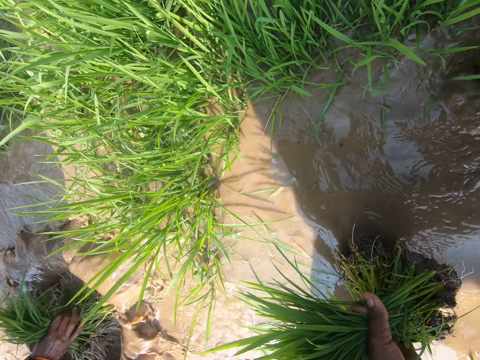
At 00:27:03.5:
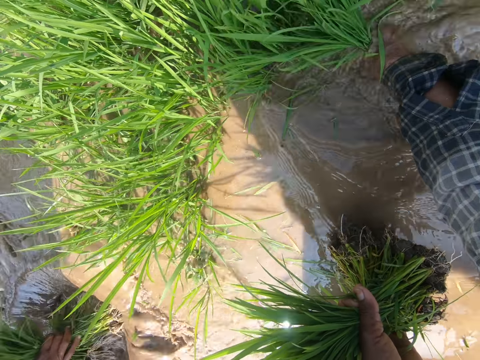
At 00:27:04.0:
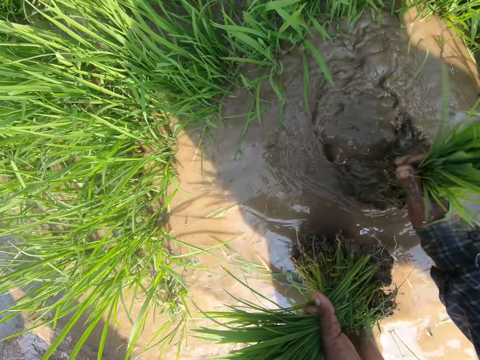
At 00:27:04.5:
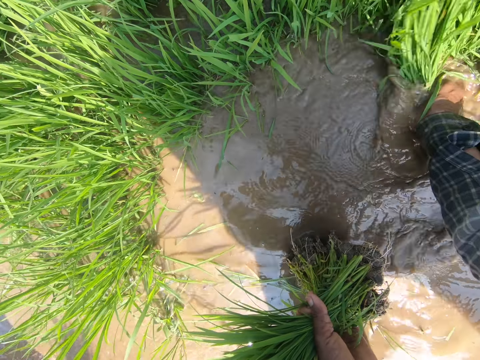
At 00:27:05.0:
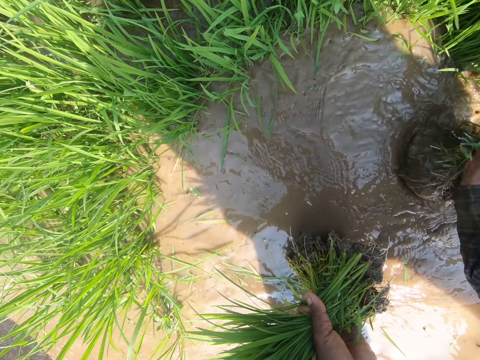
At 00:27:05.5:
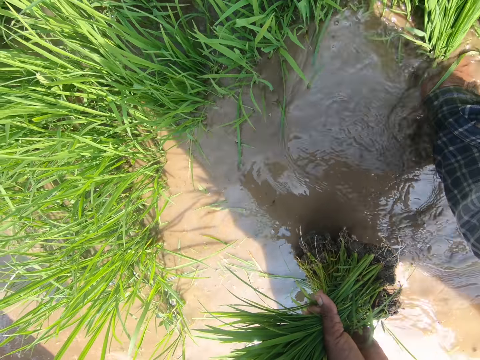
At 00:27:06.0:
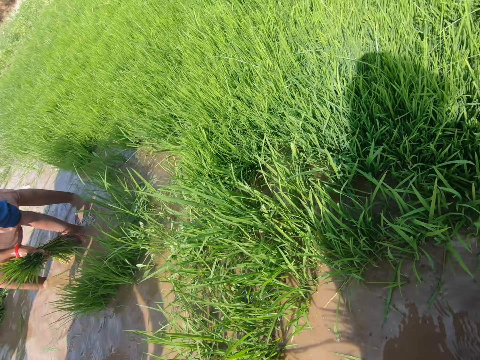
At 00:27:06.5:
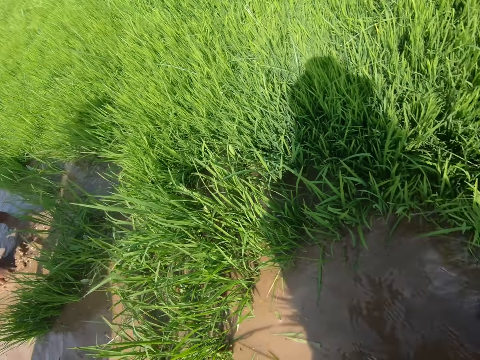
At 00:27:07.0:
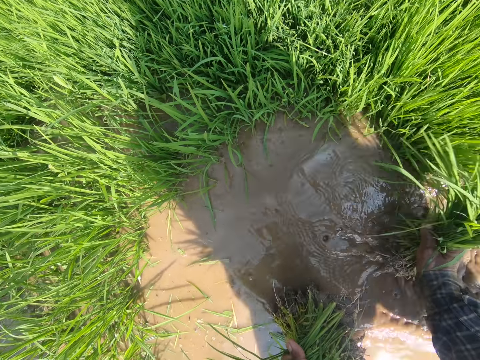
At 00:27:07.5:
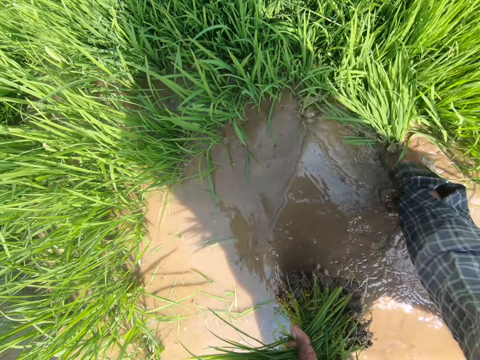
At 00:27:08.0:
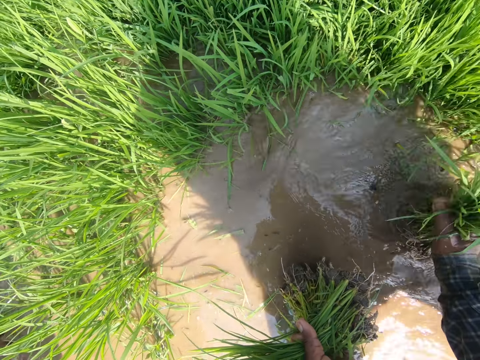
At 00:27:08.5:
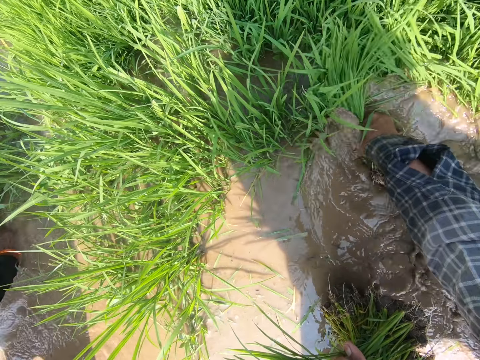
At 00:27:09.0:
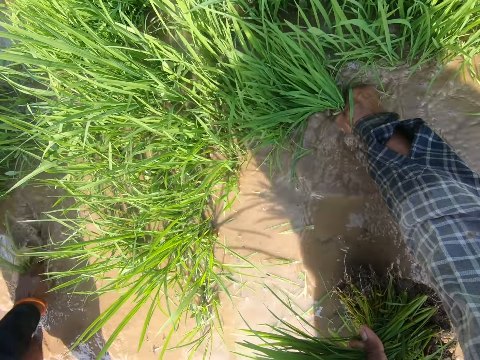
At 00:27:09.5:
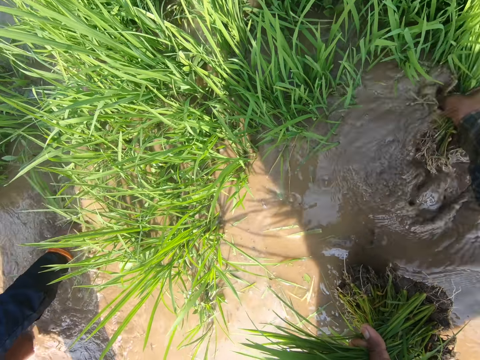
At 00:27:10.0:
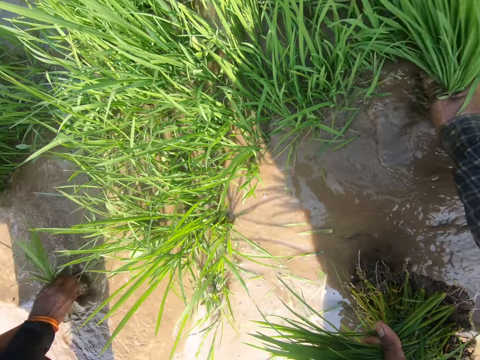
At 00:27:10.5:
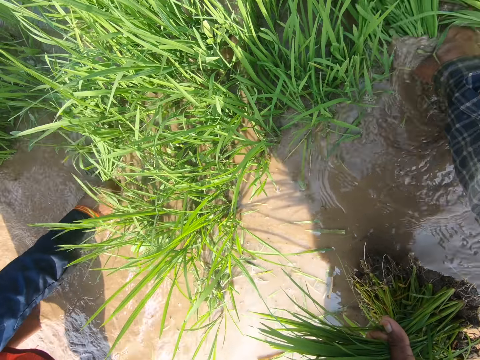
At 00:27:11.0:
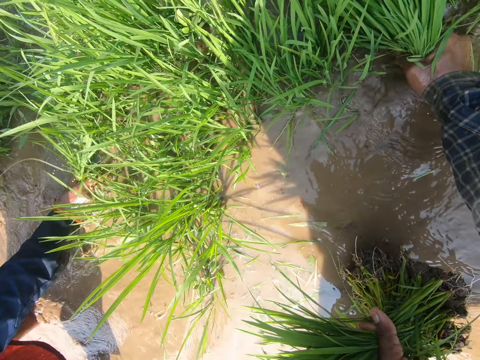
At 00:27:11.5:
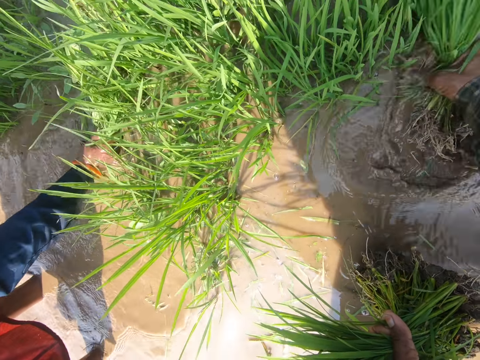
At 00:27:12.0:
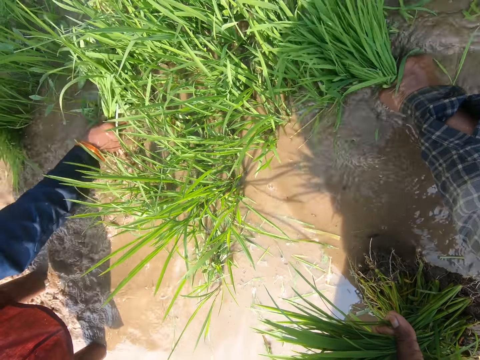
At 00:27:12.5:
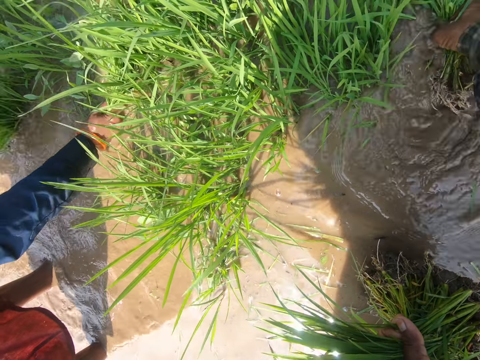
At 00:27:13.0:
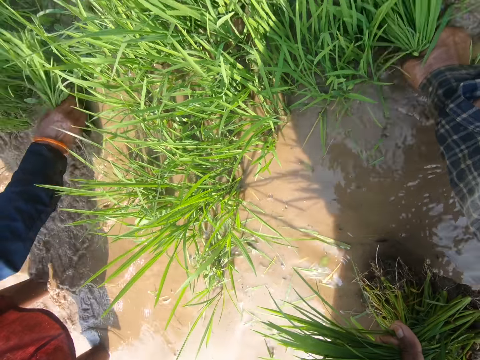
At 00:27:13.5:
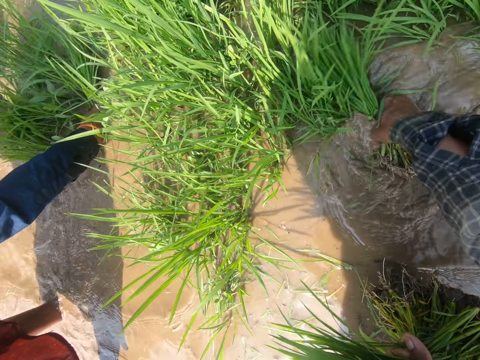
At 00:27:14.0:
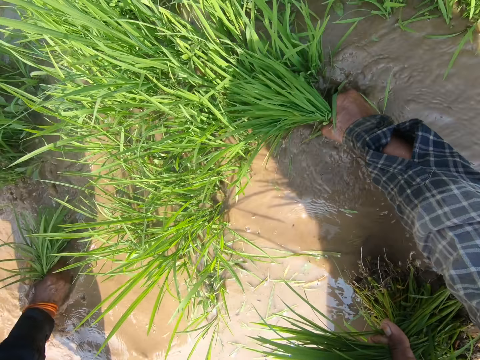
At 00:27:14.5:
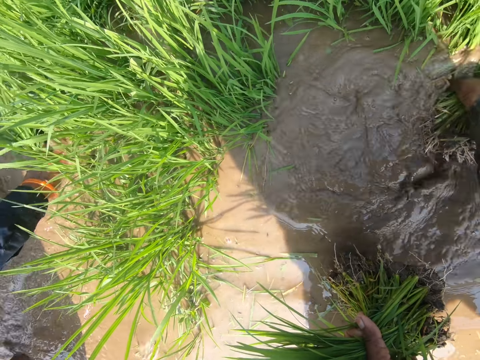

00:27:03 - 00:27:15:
The camera wearer looks ahead. They uproot the grass with the right hand.

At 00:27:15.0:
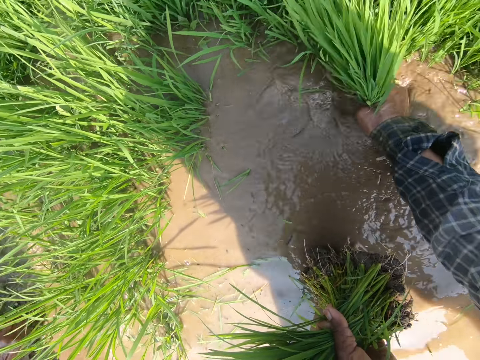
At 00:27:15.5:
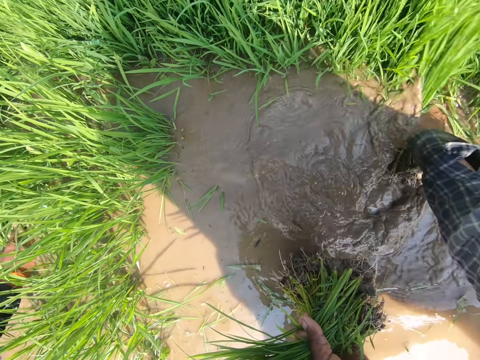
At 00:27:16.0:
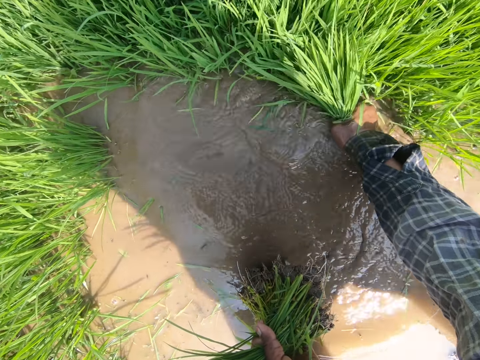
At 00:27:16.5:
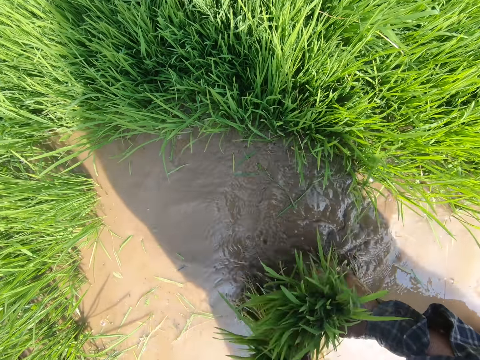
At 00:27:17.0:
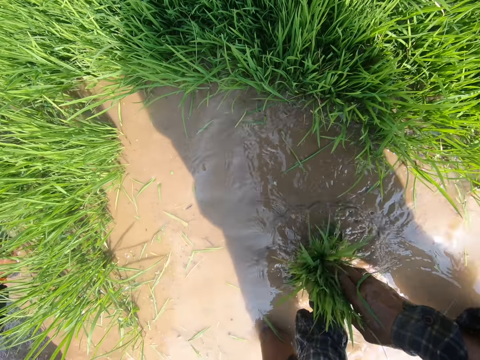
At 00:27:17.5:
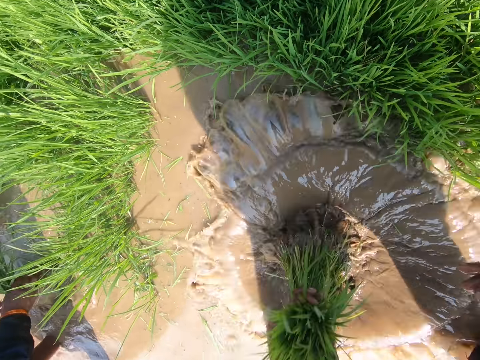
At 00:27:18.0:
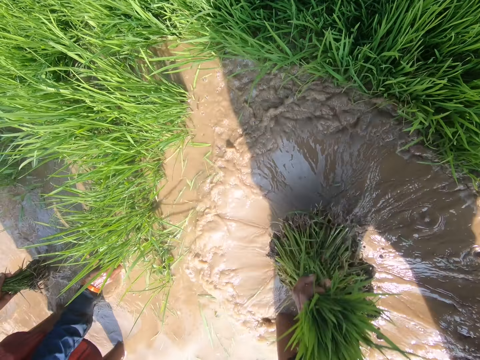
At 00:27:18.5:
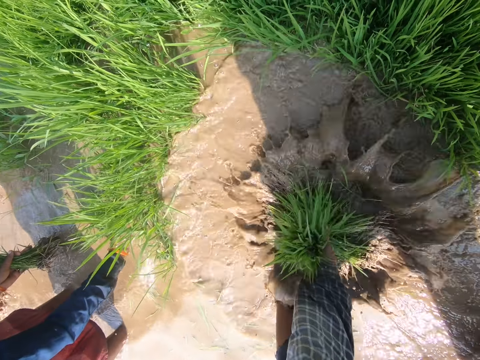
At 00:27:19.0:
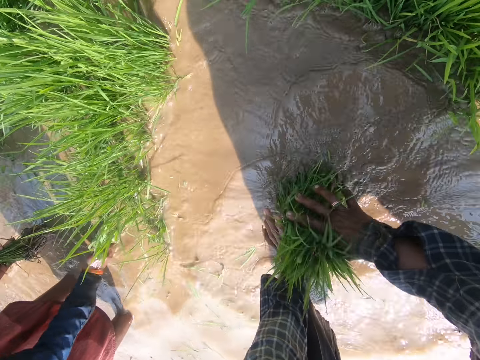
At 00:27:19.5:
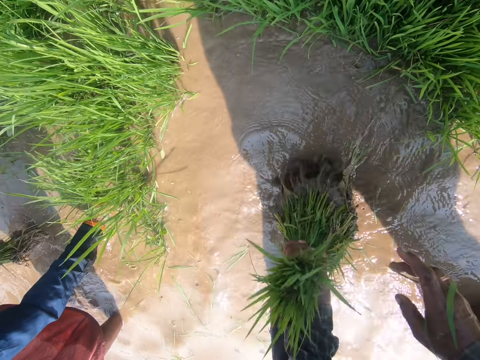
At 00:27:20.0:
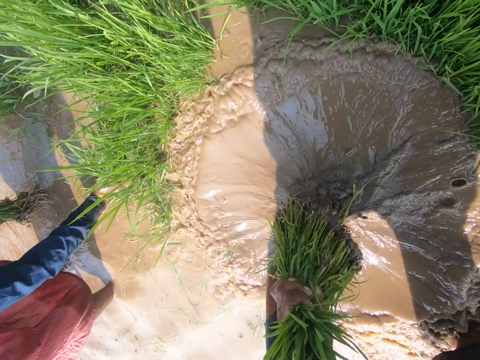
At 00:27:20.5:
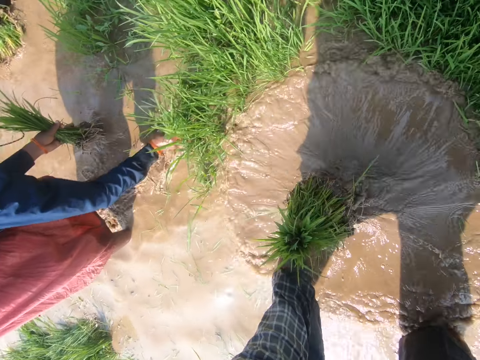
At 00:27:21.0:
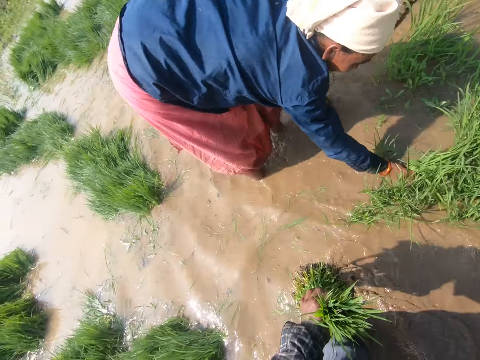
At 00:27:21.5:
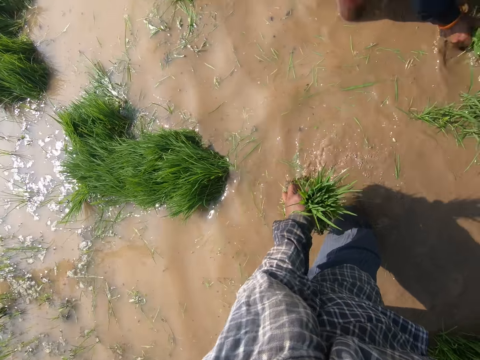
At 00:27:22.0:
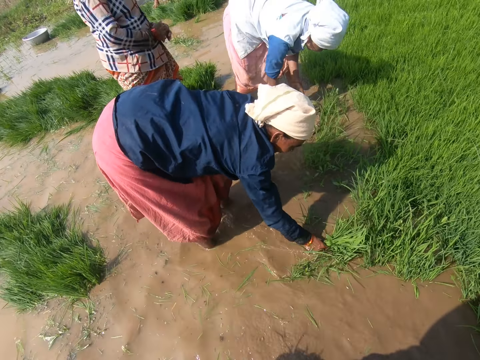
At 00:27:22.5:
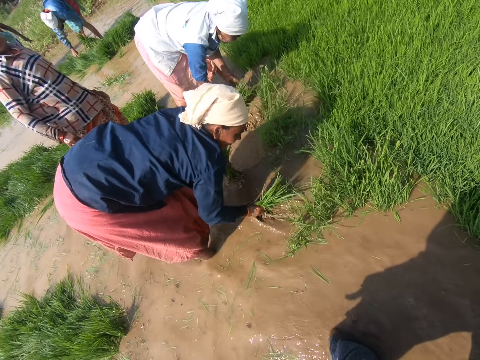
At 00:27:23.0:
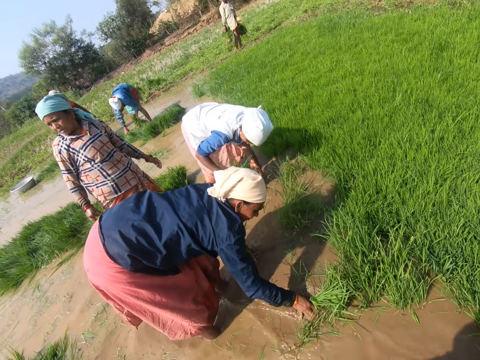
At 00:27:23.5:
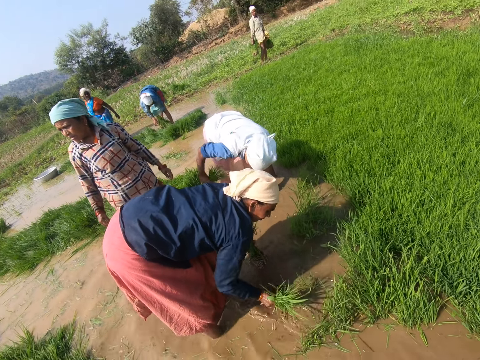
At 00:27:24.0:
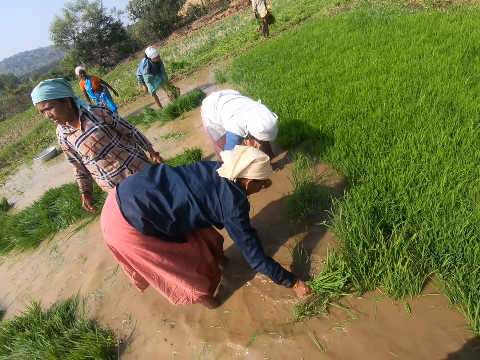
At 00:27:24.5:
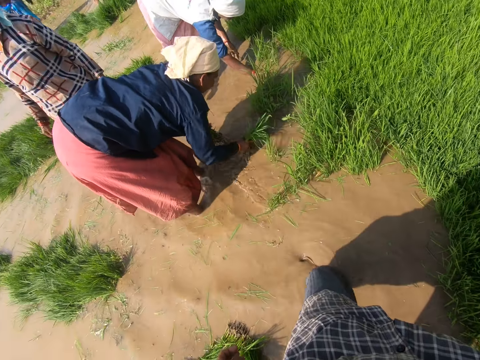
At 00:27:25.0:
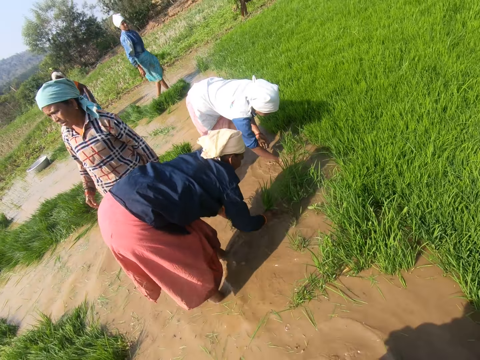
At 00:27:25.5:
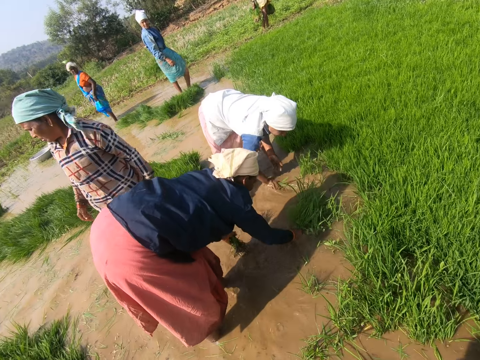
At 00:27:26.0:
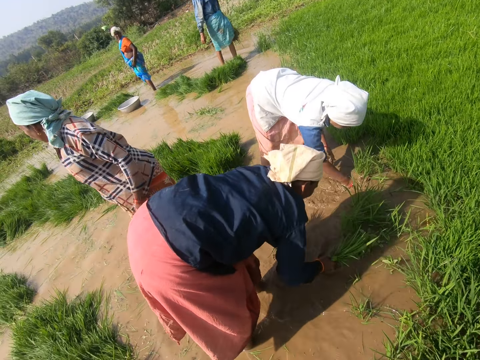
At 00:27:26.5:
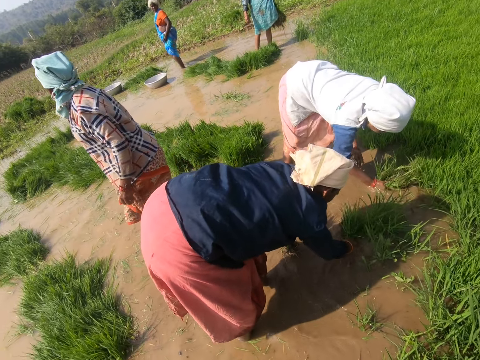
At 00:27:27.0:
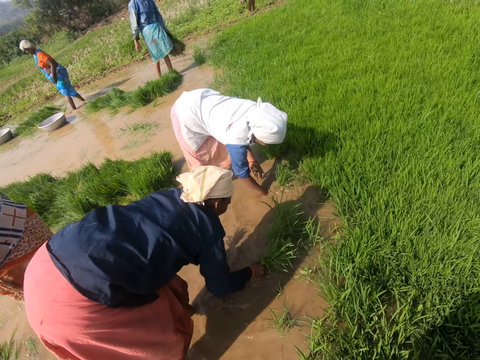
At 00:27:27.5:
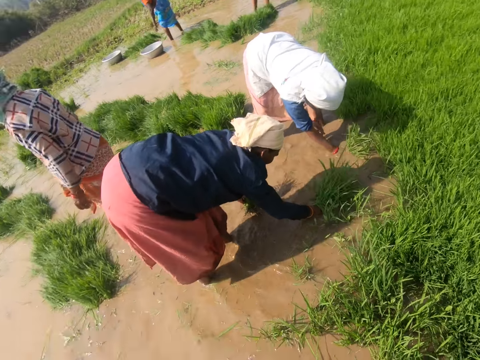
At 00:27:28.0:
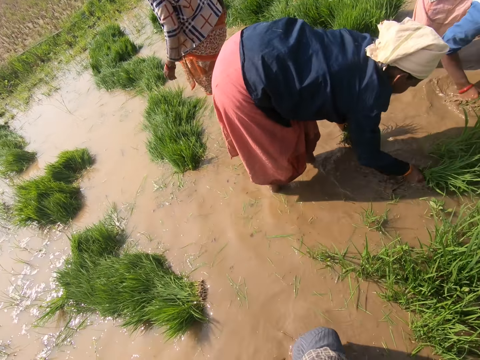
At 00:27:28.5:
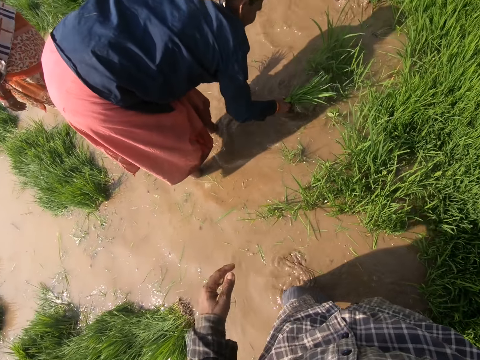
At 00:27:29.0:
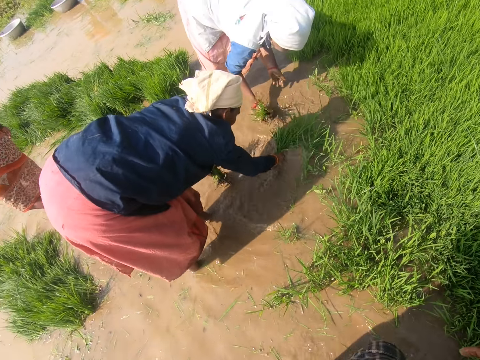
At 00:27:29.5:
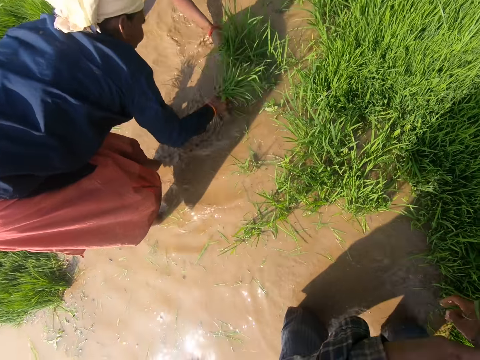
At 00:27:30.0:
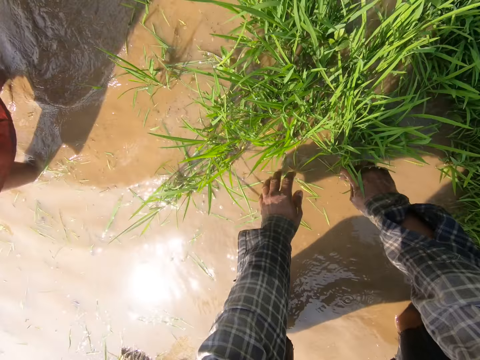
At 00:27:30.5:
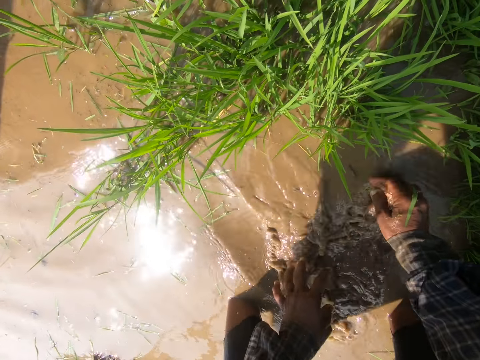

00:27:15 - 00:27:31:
The camera wearer holds the grass with the left hand. They shake the grass roots in the water. They hold the grass with both hands. They shake the grass.
